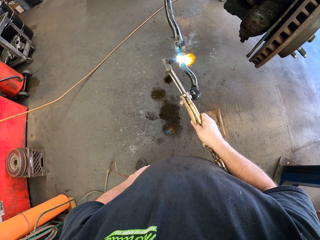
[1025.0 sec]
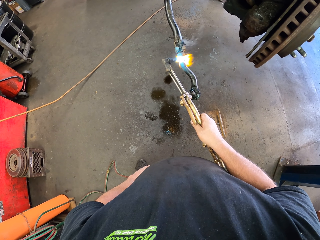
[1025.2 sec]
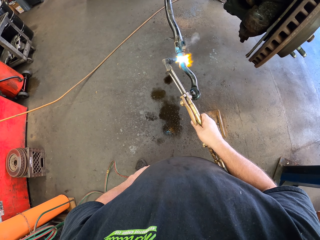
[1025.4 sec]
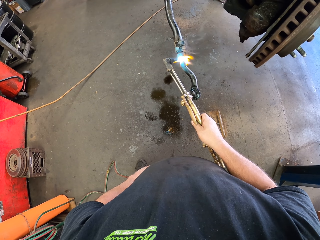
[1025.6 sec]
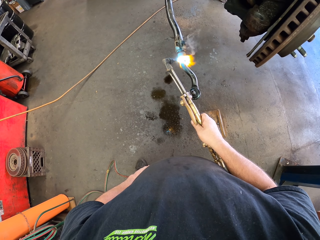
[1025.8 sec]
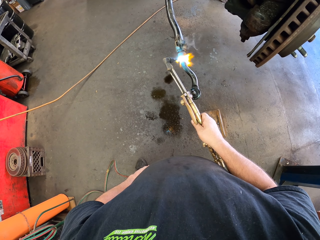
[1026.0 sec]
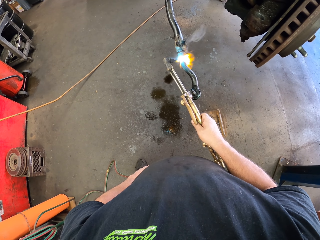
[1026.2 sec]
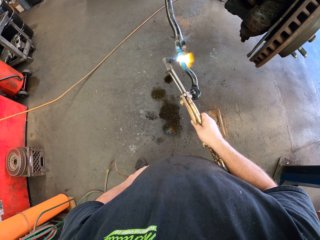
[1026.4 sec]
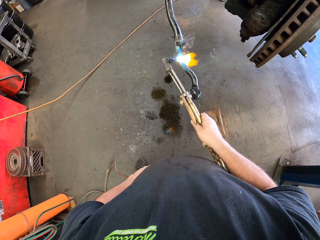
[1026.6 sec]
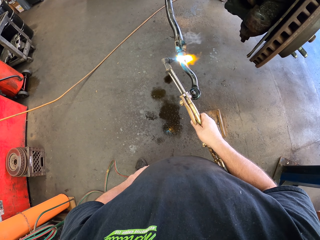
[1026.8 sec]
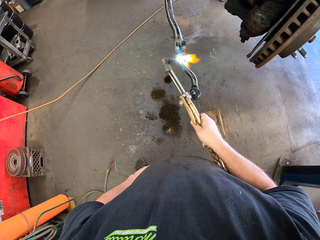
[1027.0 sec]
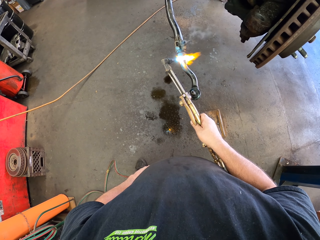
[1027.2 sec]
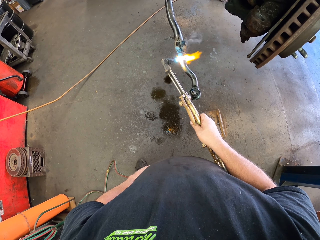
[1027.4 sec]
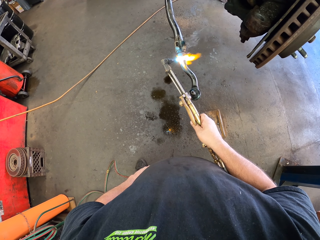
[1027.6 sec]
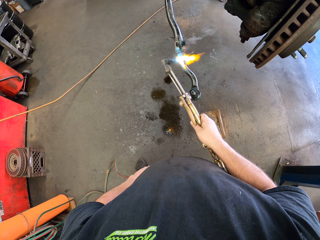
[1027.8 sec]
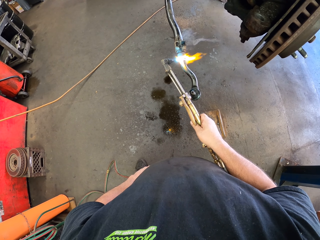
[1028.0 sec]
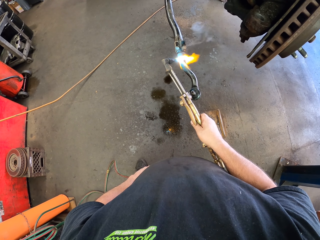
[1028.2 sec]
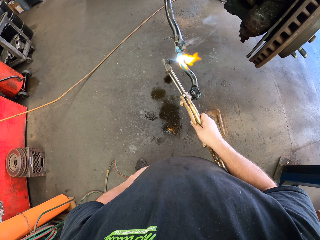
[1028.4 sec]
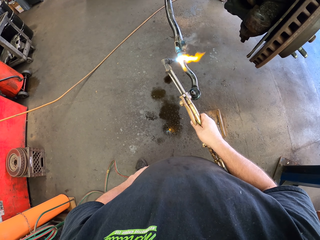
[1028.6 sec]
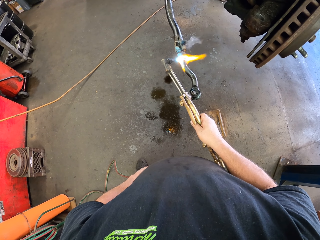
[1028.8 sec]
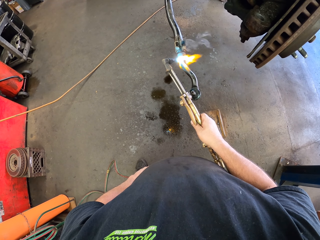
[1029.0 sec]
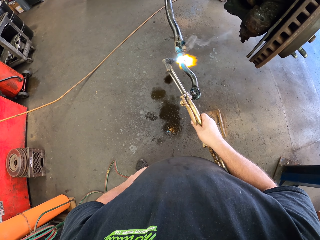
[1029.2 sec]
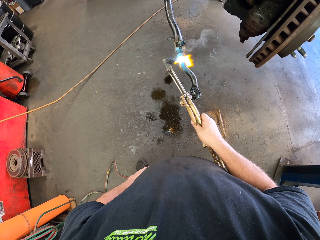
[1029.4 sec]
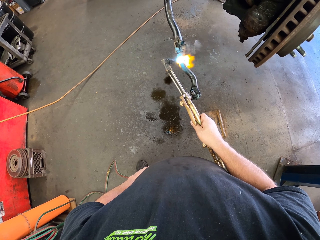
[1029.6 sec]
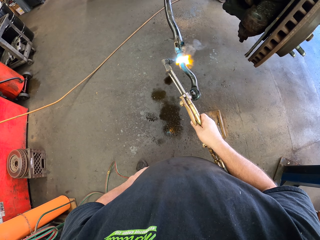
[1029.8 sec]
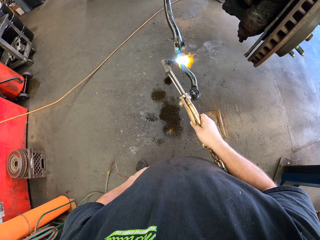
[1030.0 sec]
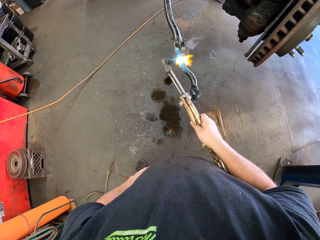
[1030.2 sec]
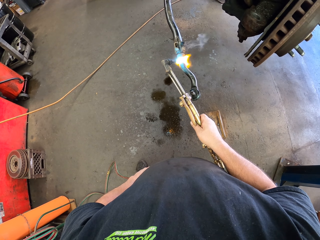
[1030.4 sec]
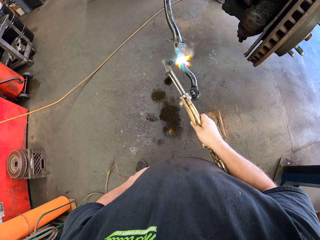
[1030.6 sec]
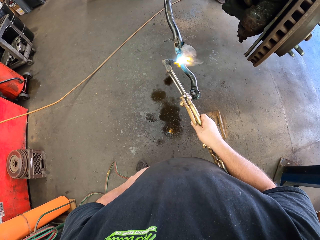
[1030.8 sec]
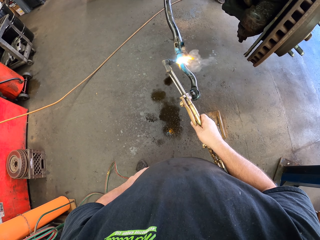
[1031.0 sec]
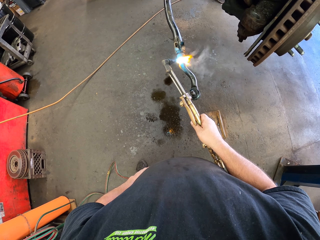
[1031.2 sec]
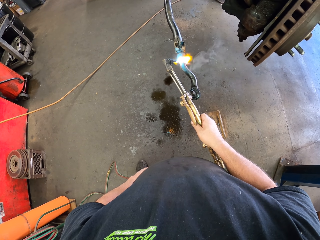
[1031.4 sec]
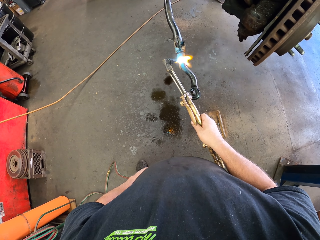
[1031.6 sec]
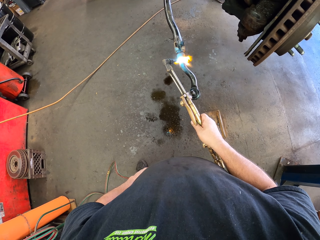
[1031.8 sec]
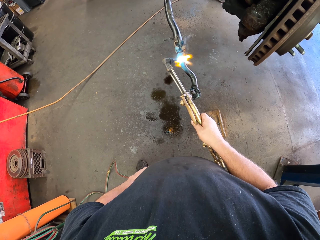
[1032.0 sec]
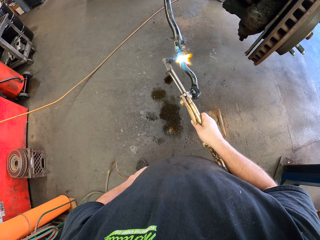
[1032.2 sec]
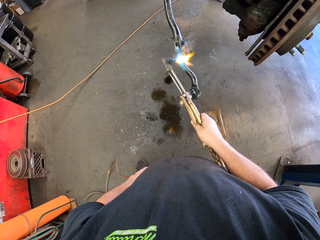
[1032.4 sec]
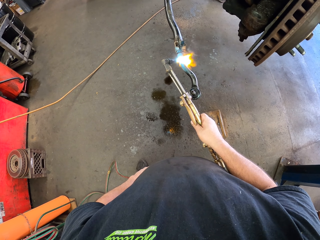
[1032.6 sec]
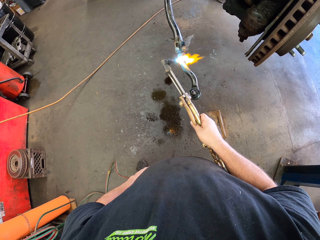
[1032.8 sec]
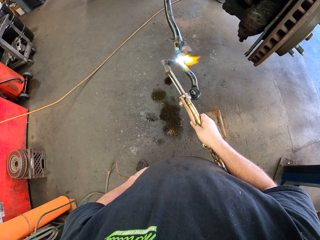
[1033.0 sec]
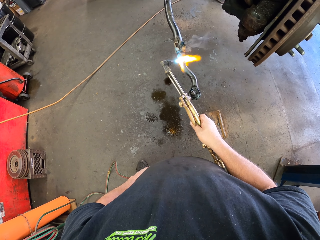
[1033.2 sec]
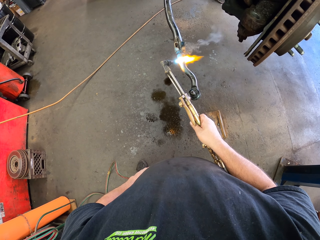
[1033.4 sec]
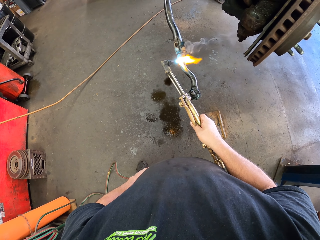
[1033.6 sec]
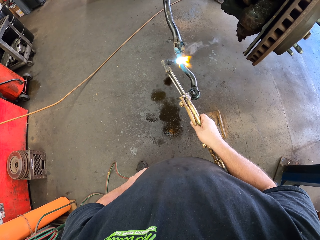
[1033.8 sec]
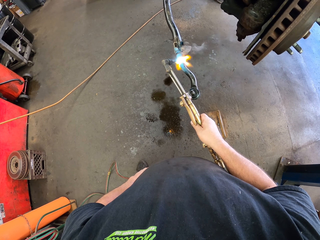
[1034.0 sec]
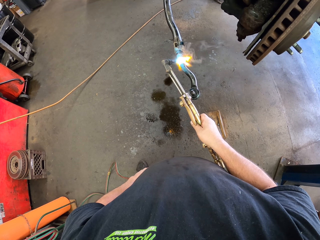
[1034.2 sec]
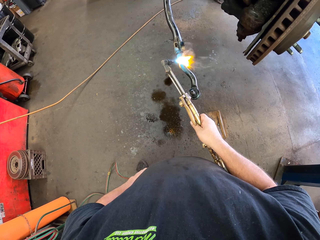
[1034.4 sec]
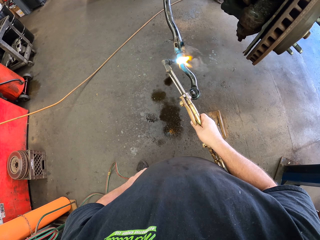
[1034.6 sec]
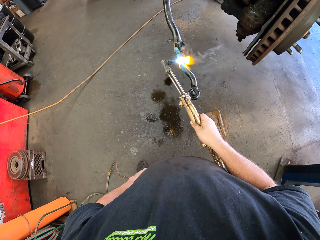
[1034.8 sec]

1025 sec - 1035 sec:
The camera wearer joins the brake hanger with a gas welding machine. They join the brake hanger with the gas welding machine again.

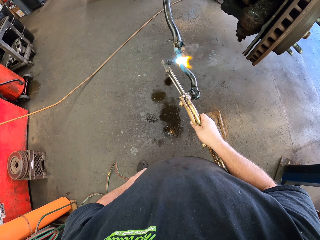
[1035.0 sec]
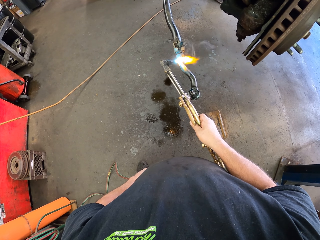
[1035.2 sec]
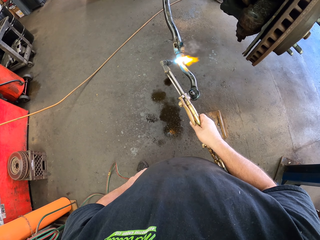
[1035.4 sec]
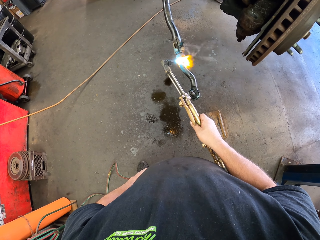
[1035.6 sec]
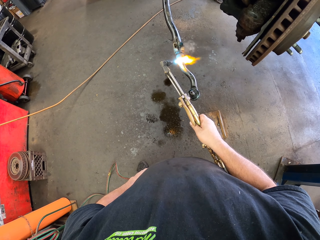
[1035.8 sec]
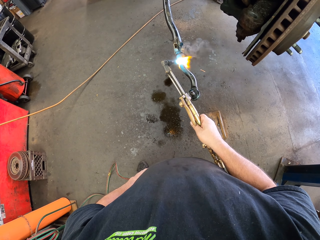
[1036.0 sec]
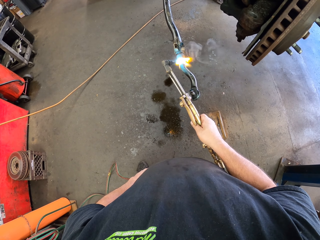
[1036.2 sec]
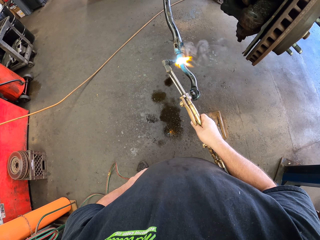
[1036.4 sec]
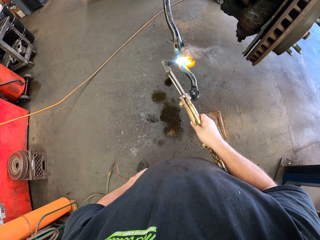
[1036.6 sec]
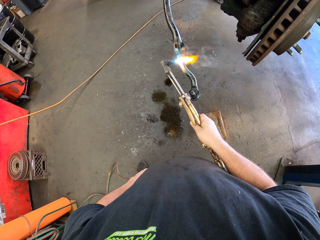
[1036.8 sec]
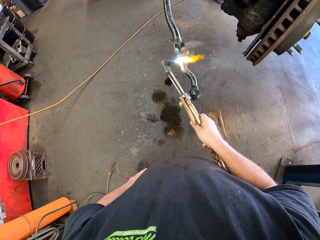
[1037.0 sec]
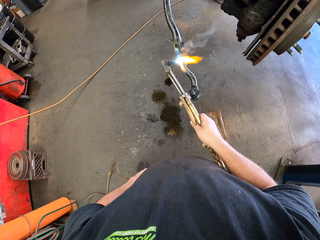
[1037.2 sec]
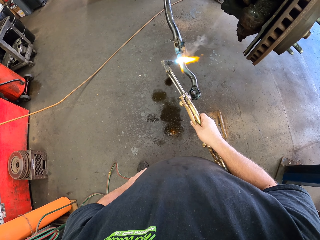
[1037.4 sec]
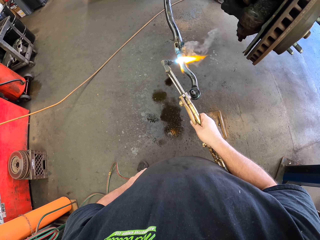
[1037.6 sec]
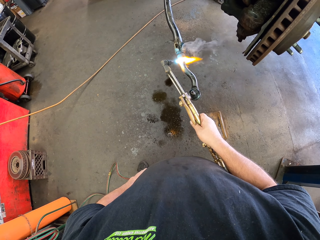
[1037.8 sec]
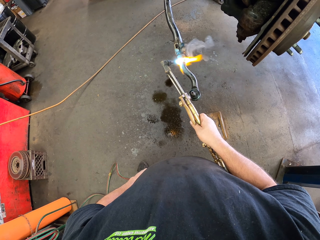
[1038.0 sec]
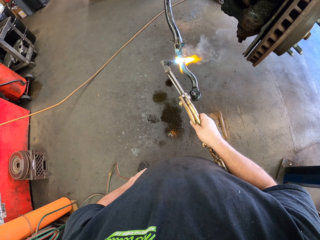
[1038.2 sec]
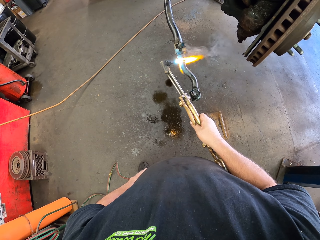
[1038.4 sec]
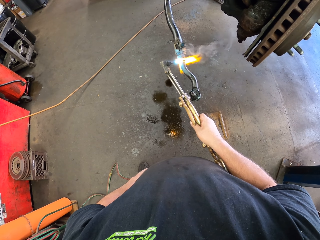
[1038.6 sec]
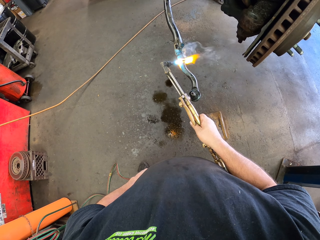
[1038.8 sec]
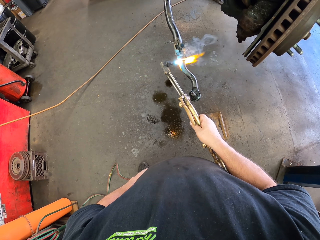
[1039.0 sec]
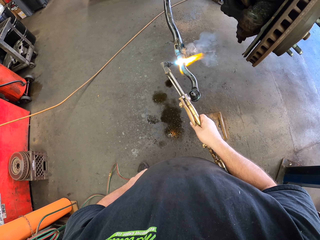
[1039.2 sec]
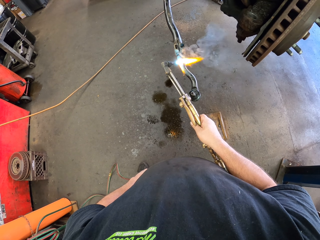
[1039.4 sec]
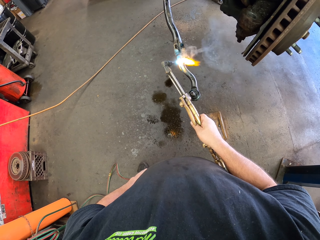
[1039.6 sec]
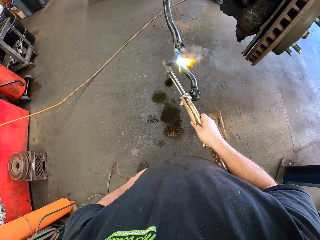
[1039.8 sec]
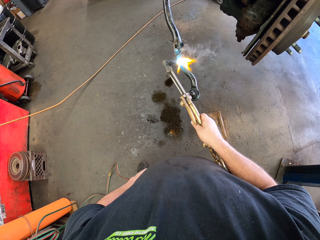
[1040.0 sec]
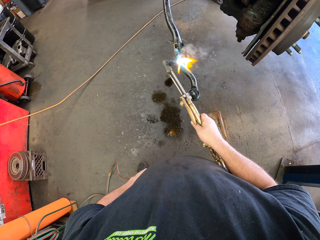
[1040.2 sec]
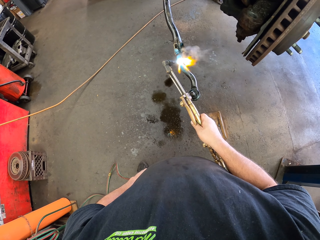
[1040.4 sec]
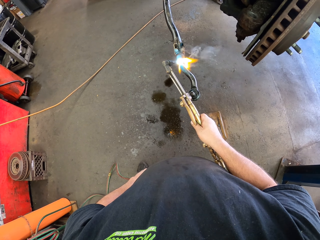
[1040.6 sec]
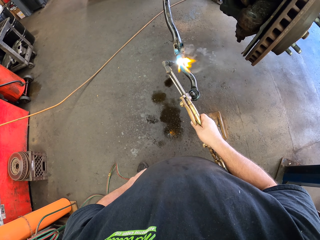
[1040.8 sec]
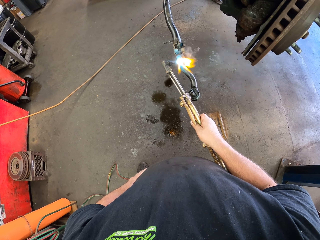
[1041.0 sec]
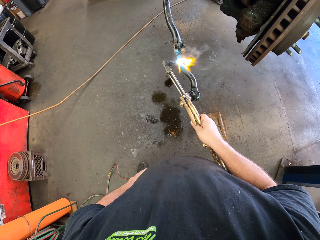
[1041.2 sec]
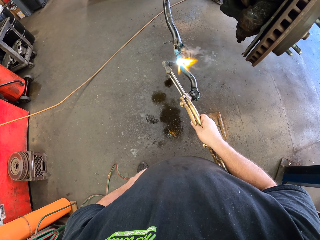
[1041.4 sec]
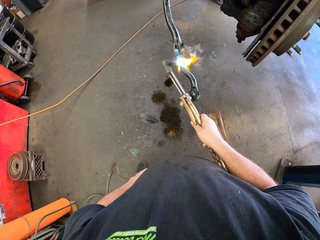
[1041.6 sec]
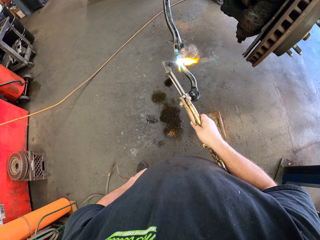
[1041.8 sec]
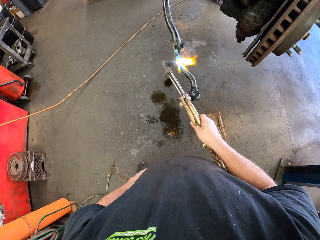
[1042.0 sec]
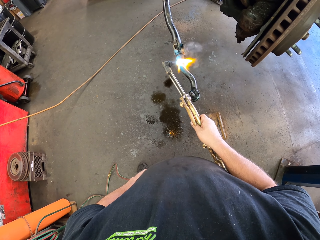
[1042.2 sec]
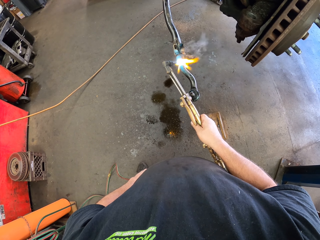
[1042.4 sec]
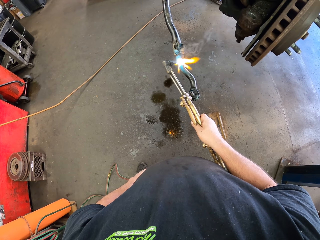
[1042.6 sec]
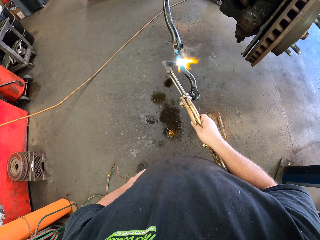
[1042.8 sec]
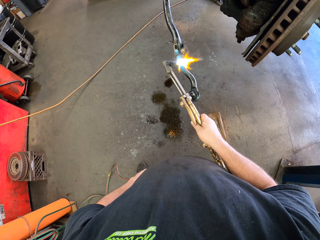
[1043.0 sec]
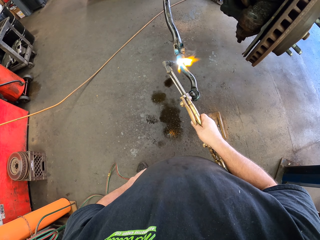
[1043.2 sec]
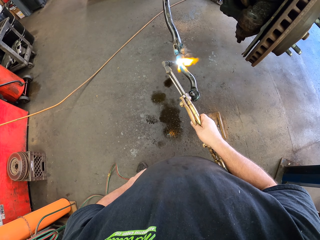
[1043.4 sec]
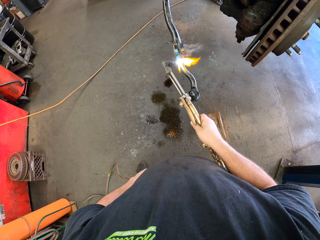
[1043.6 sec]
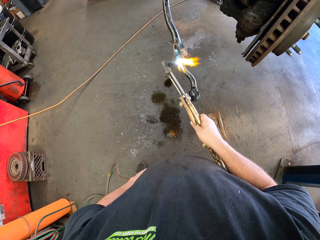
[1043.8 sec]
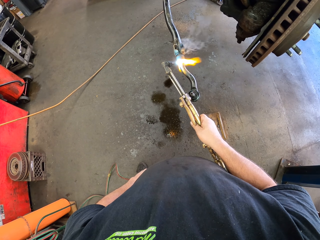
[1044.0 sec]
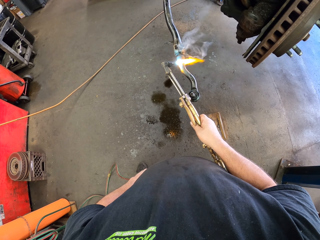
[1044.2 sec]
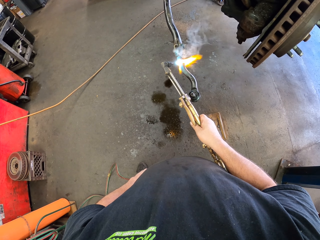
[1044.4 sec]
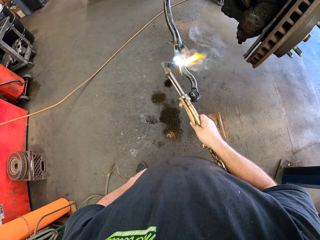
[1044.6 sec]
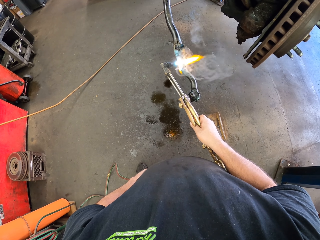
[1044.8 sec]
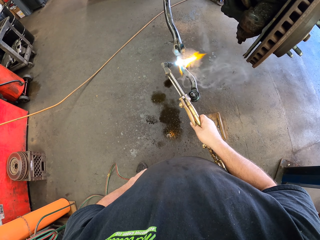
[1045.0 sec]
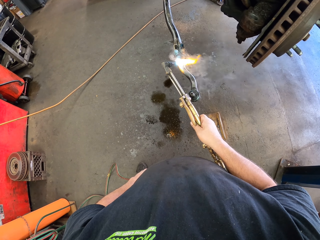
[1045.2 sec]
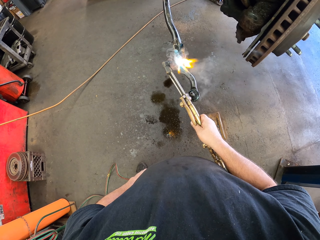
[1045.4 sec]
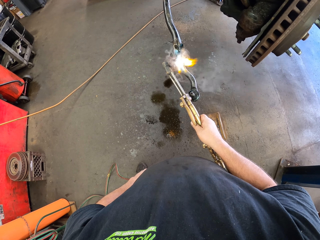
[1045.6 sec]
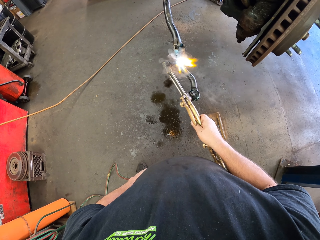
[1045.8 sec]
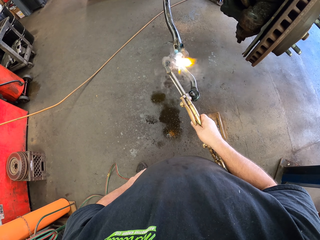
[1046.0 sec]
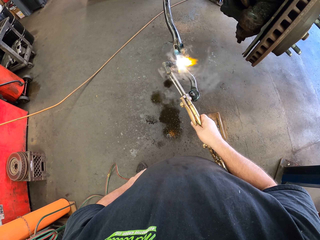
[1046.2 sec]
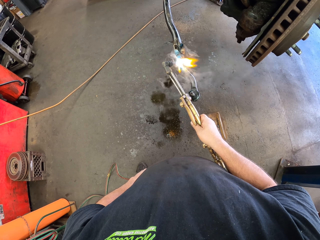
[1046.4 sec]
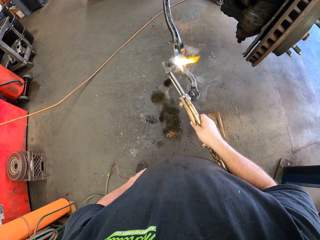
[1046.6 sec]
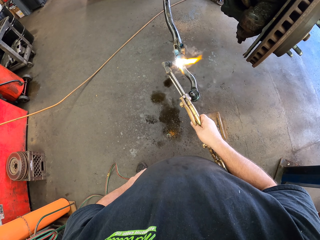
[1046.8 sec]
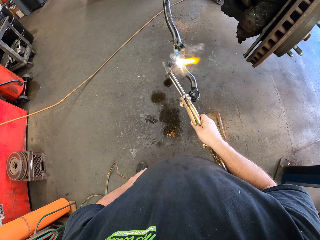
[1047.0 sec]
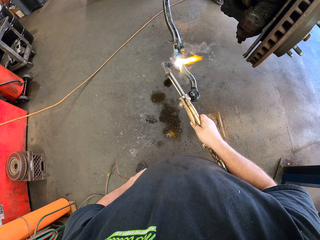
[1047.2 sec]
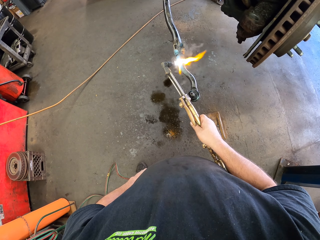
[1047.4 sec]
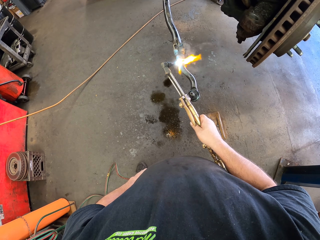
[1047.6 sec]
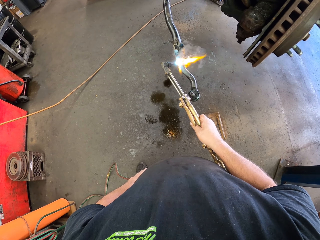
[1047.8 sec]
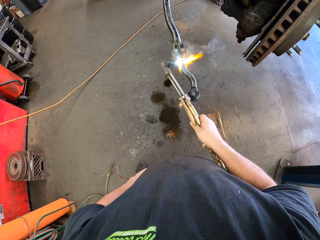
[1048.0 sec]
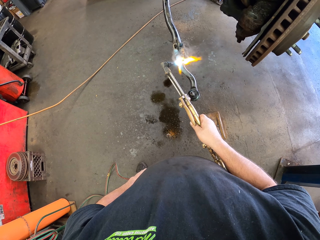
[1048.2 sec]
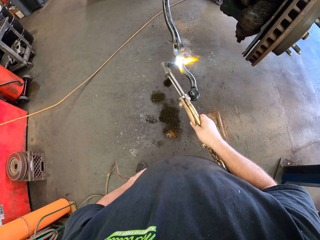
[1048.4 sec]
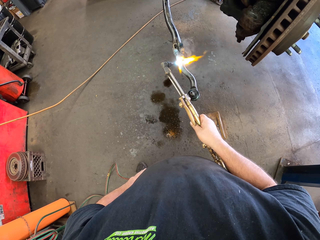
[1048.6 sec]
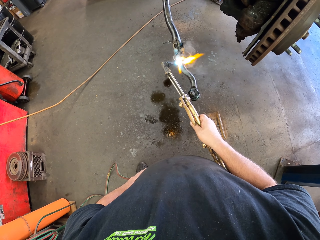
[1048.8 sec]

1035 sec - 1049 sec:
The camera wearer joins the brake hanger with a gas welding machine. They join the brake hanger with the gas welding machine repeatedly.
